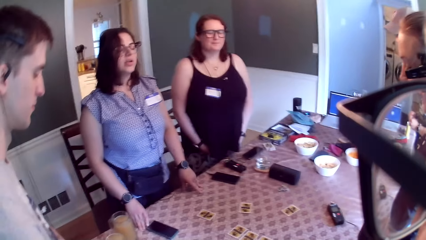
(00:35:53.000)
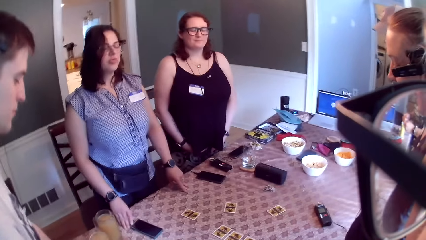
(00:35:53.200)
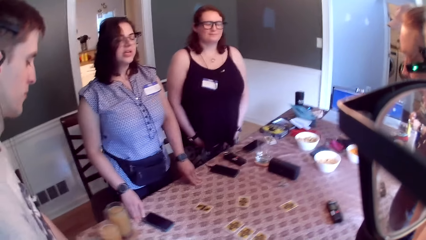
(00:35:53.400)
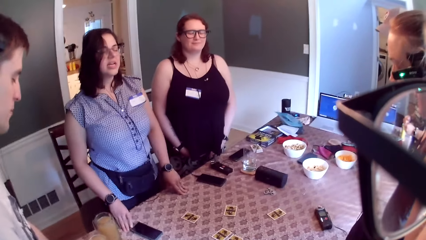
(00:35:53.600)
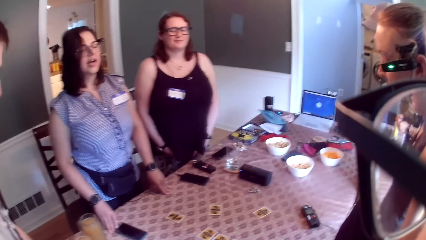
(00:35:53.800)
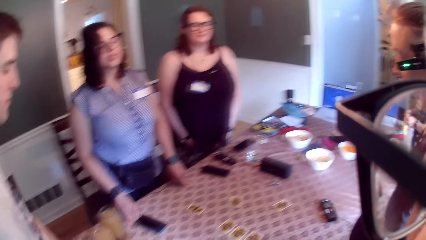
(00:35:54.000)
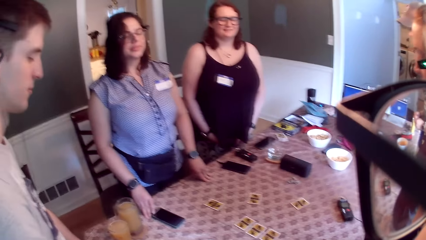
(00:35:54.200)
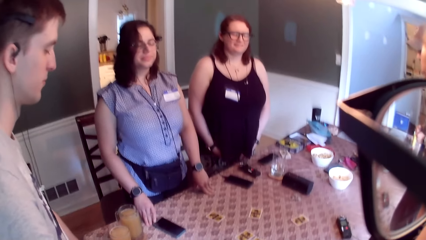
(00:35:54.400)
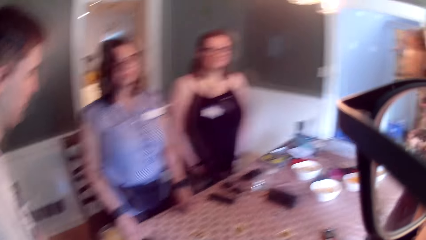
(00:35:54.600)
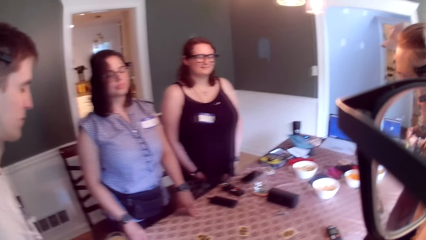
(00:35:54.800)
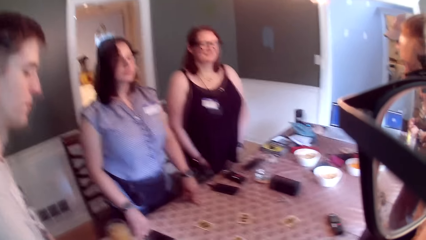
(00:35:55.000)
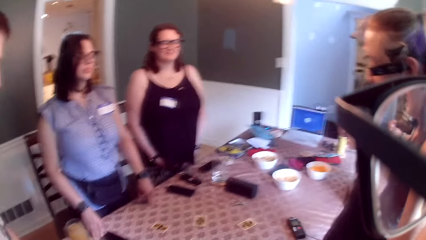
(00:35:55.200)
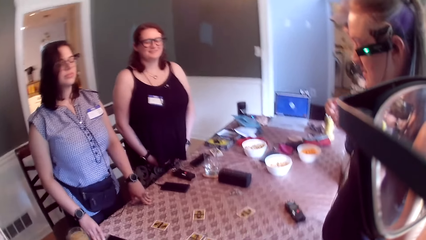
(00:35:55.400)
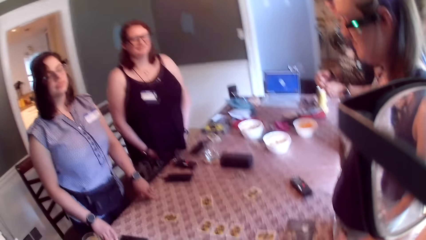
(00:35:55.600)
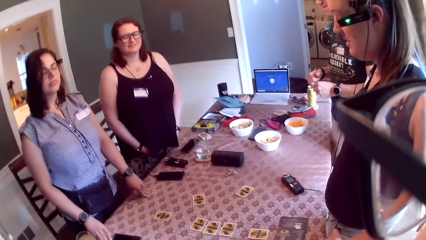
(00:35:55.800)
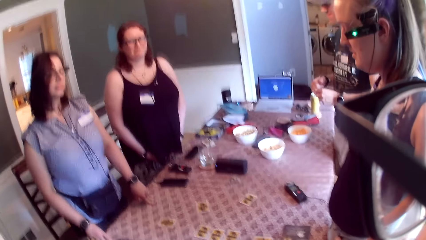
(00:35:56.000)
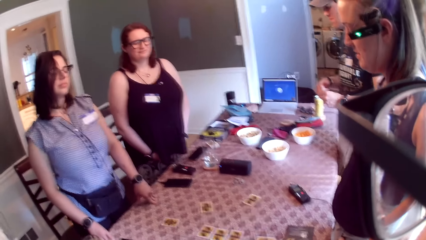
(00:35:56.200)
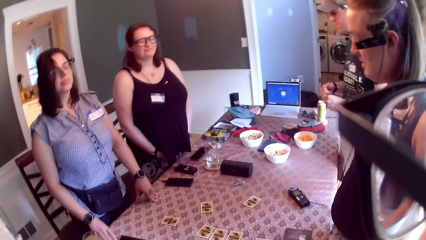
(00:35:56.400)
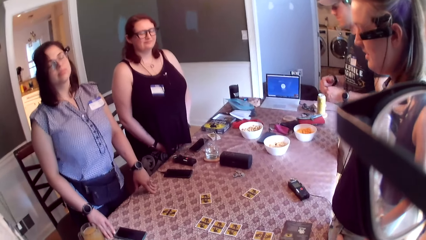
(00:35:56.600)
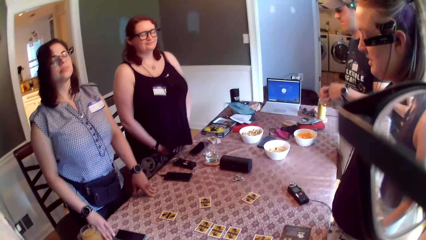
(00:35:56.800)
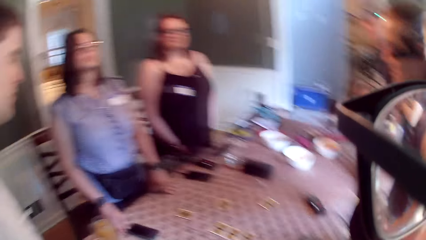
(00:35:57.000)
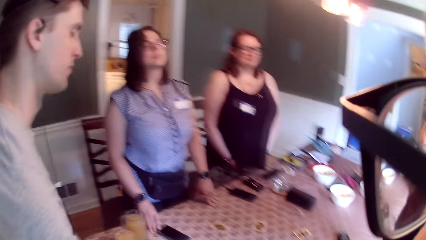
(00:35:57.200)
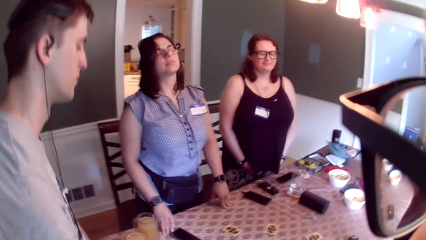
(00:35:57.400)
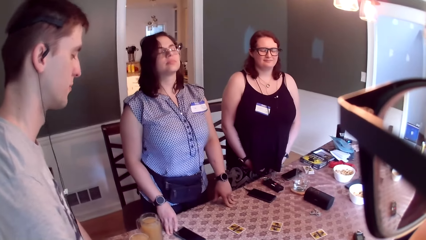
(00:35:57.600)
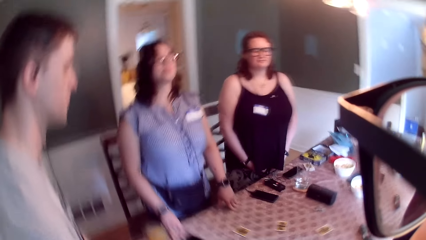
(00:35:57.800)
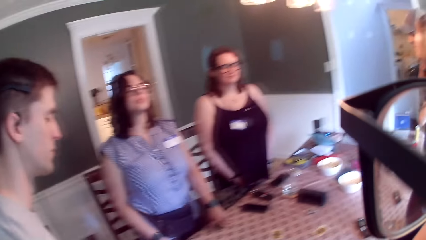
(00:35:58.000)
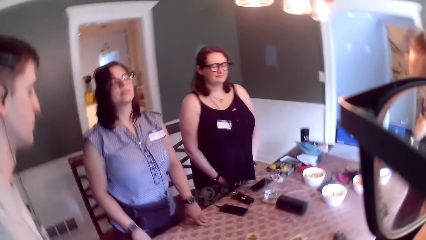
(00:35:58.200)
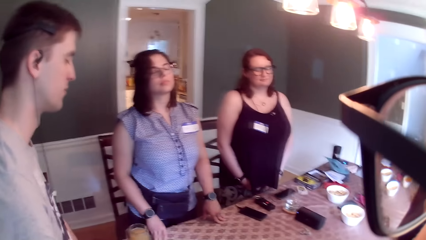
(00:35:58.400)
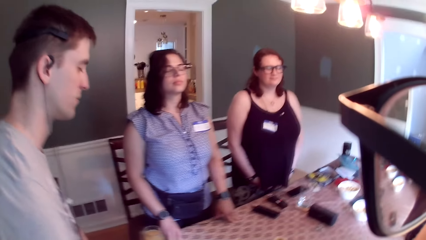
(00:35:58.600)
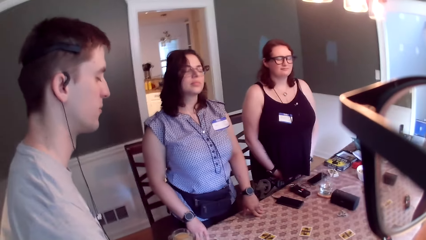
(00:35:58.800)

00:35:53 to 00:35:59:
The camera wearer and other persons dance to the music.

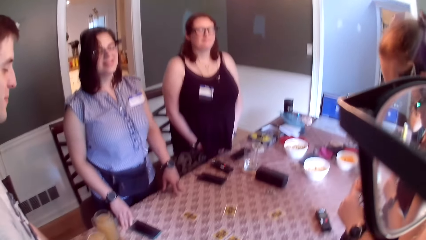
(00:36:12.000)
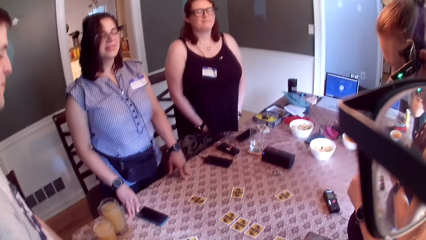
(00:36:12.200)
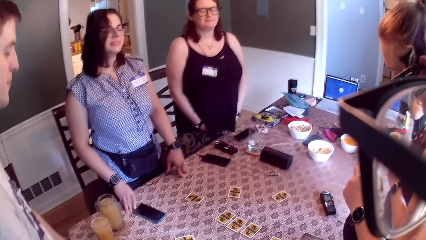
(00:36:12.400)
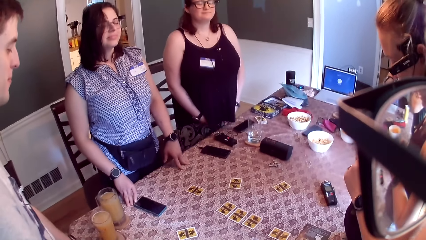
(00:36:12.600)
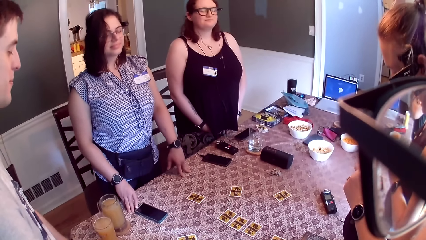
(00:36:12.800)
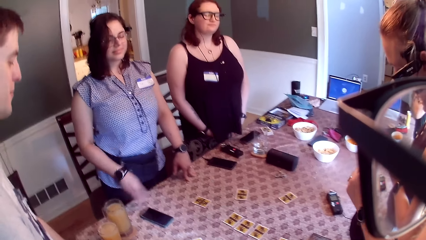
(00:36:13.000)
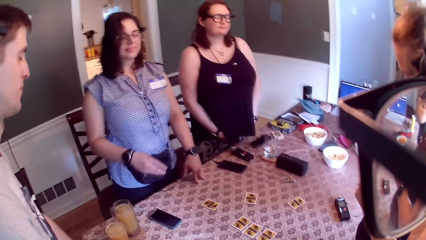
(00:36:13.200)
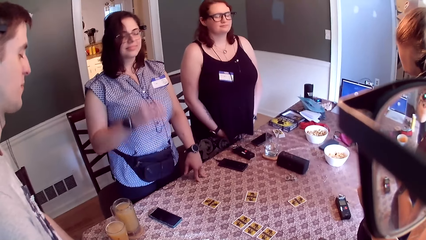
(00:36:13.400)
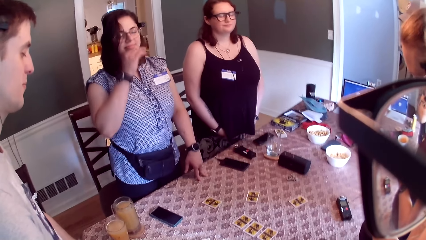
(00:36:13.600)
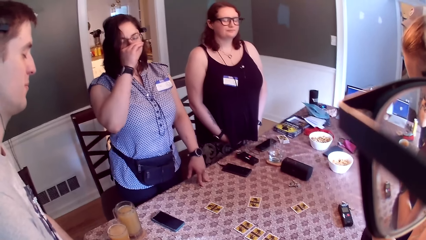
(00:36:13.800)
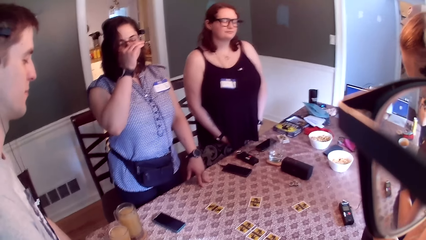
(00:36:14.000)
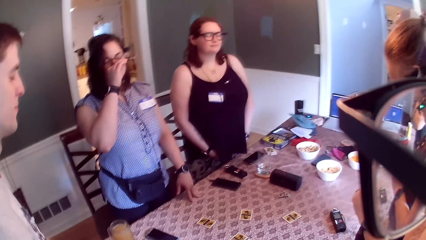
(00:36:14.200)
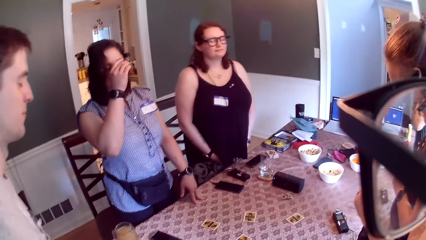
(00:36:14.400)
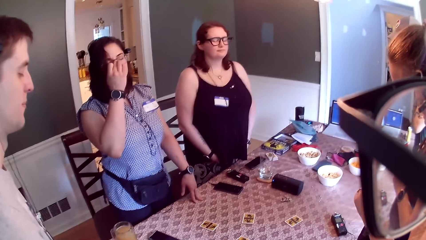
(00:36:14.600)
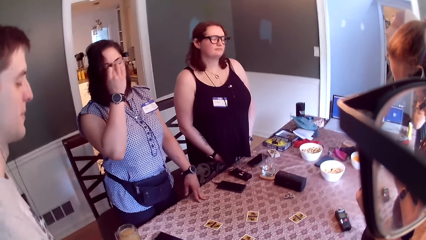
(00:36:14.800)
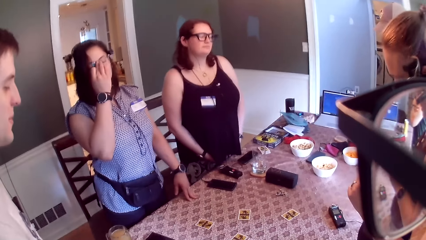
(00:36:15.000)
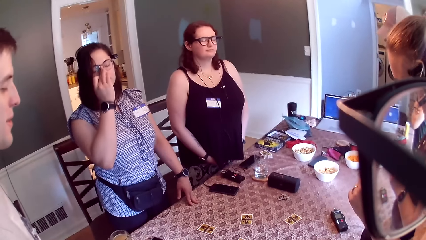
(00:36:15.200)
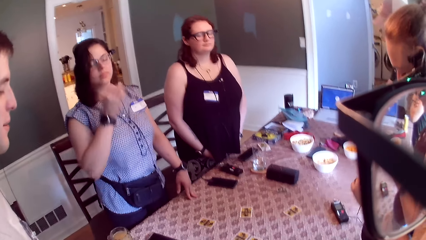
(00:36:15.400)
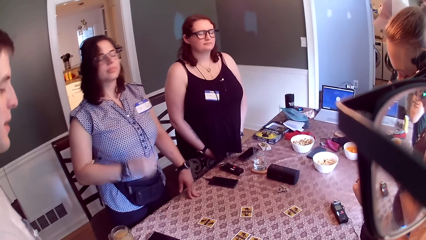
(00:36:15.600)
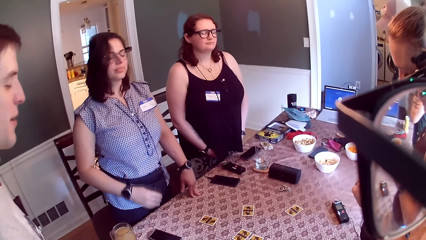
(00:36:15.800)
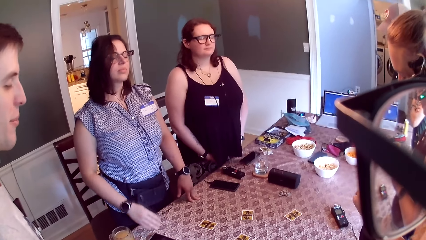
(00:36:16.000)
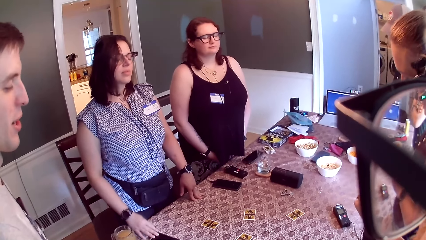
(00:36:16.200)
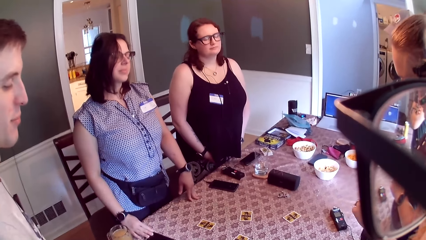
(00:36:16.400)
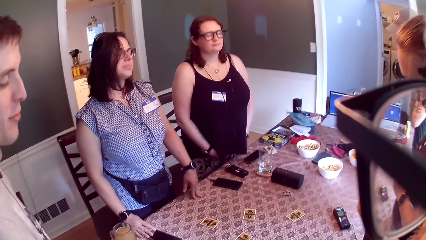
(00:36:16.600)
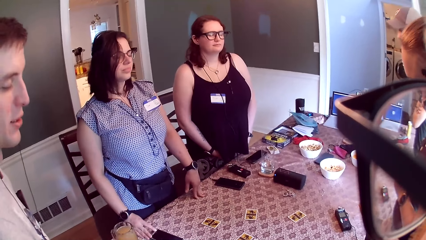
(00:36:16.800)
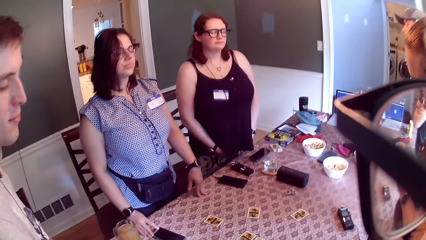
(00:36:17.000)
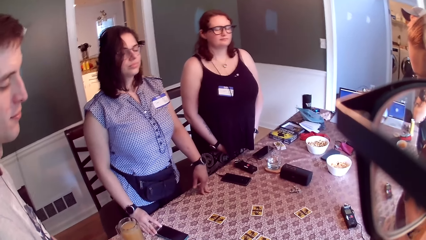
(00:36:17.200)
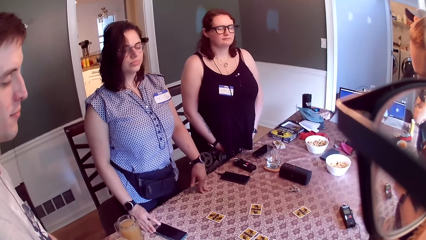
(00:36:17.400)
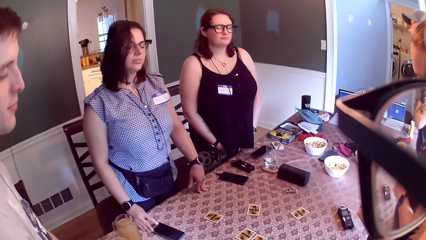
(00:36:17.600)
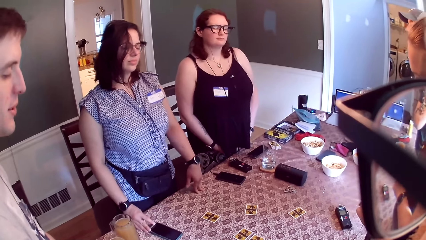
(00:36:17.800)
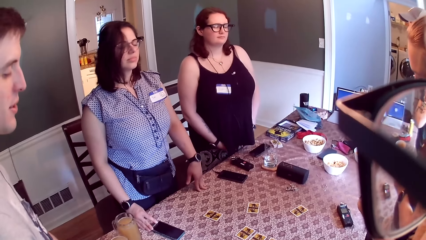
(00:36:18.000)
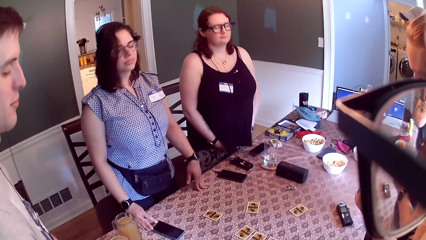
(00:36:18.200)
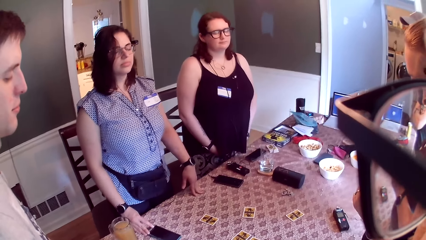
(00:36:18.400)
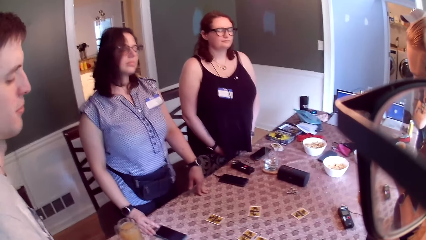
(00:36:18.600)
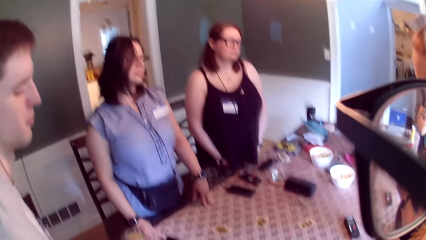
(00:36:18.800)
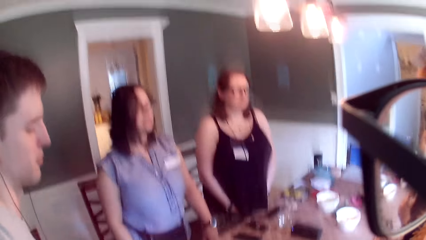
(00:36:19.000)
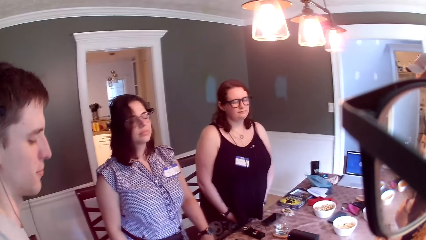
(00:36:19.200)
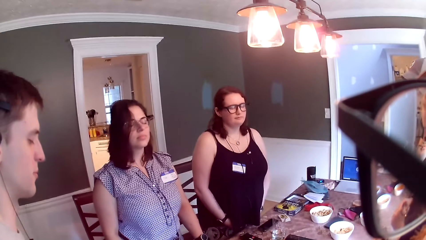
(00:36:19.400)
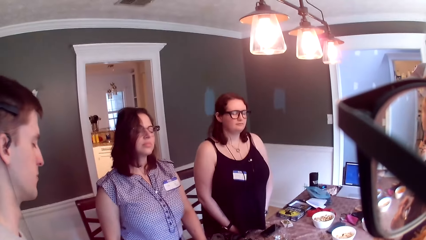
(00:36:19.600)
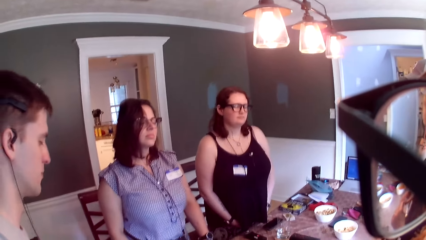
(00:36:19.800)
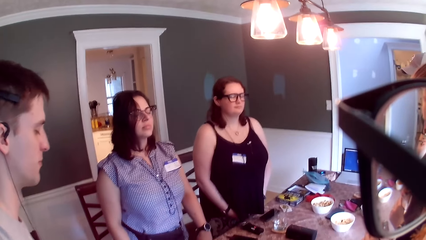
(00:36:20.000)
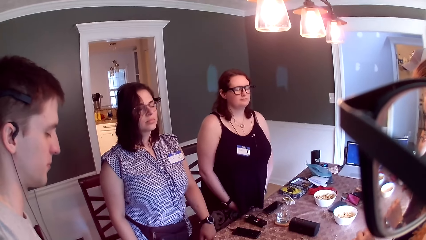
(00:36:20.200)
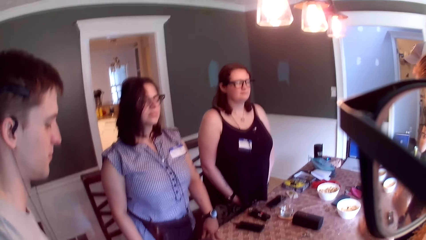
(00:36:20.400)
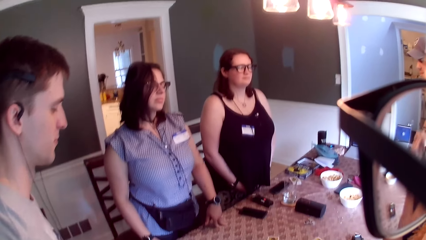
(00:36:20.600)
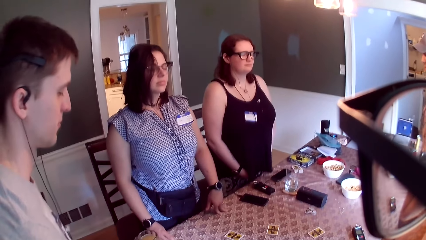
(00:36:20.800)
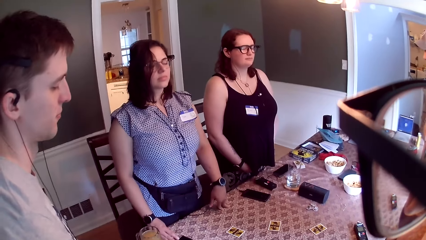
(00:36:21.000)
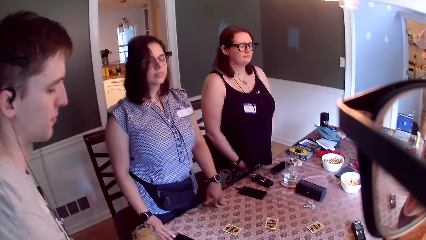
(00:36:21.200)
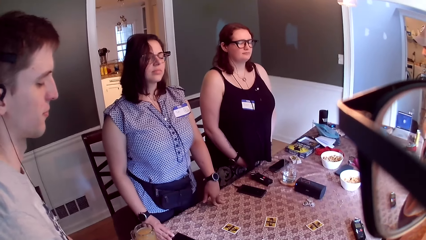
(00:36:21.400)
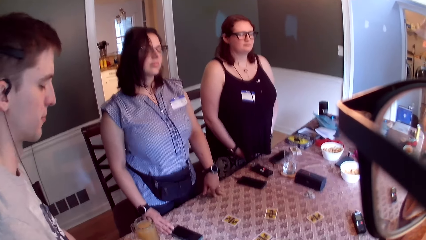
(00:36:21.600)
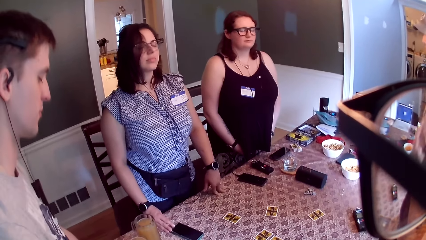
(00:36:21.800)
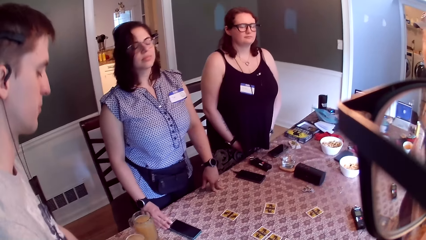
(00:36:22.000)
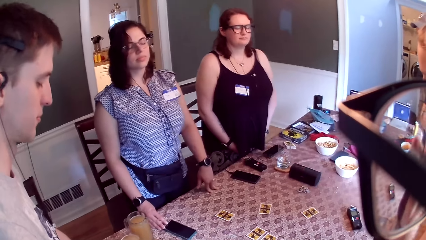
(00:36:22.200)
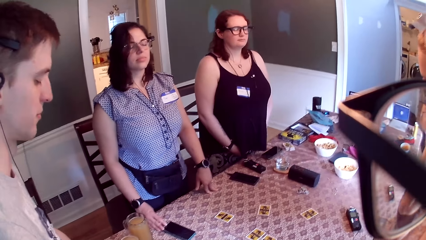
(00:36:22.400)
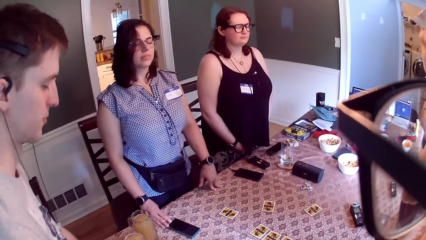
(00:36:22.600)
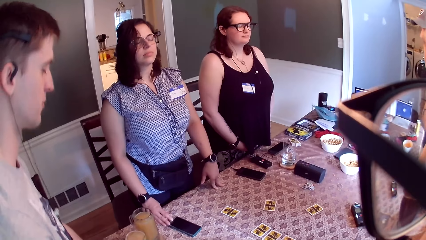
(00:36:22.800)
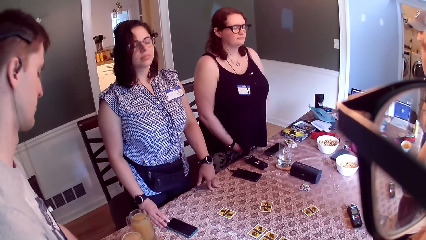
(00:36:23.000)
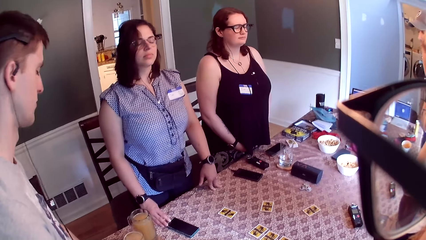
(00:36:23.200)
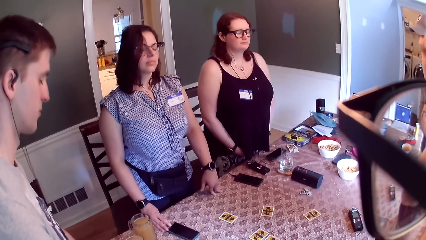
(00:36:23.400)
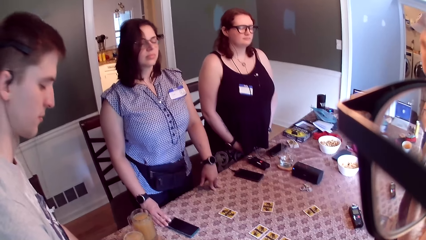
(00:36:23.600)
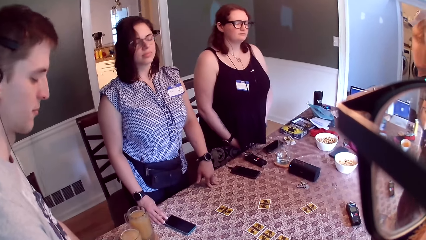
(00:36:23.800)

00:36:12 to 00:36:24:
A woman itches her nose with her right hand. Another woman rubs her right hand against her eyes.
